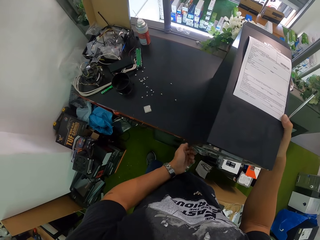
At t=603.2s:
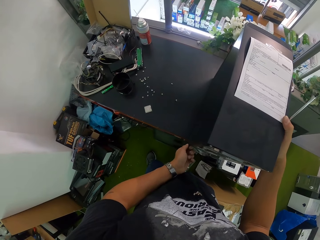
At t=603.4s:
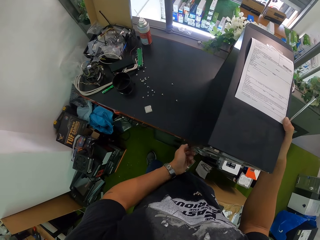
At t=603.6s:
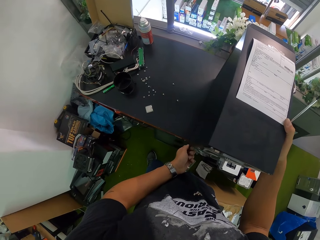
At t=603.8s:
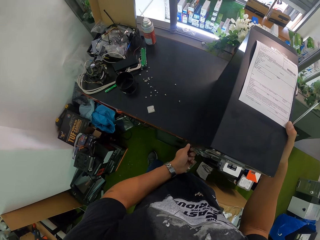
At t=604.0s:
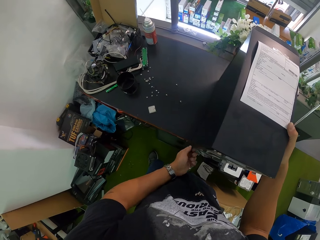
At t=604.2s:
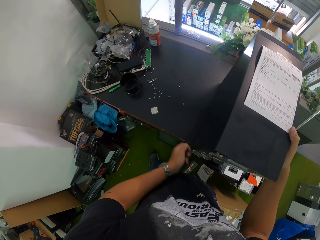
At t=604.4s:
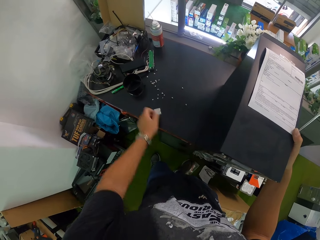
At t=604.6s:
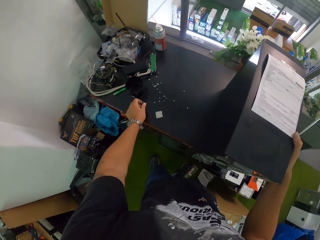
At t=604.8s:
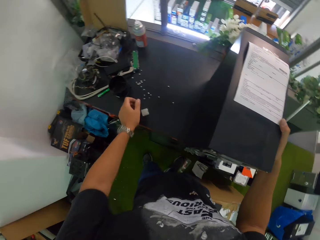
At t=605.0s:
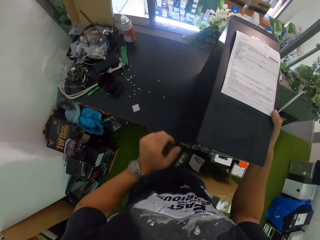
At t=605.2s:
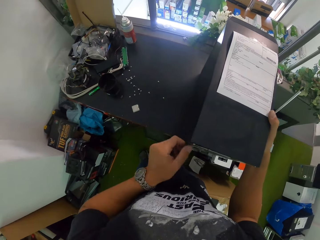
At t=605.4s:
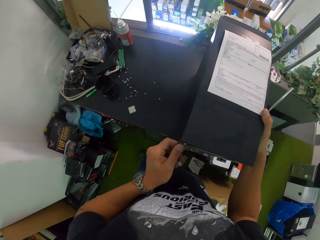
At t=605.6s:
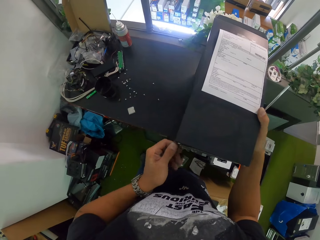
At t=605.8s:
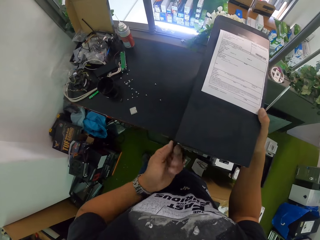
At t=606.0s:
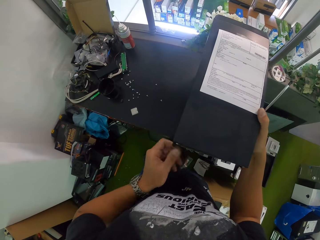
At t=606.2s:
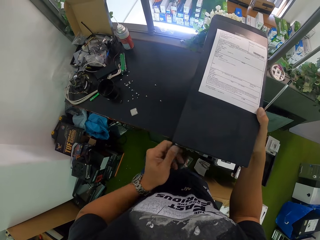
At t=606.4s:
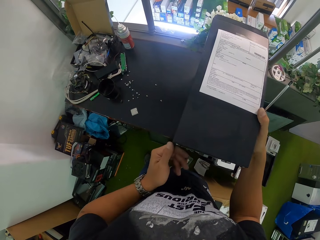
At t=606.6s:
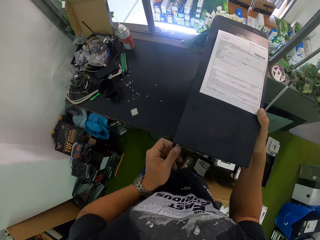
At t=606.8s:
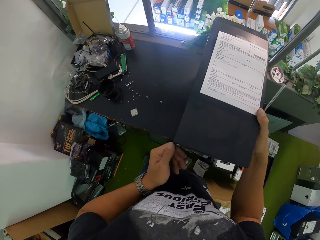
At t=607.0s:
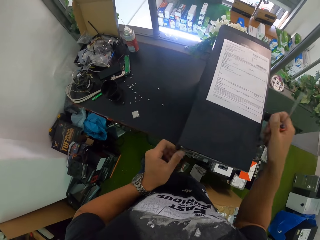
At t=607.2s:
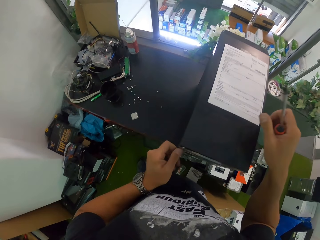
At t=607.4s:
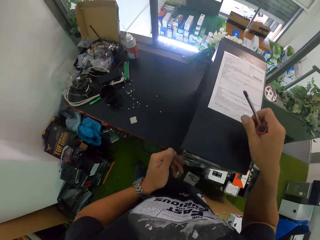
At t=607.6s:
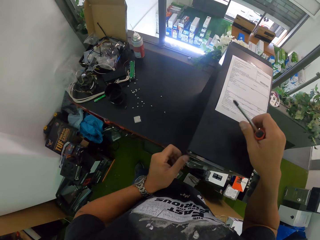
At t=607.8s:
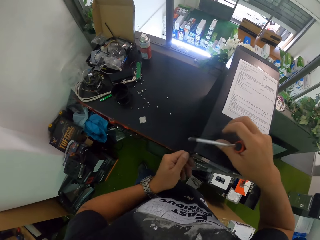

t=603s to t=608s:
The camera wearer drops the screw on the table with his left hand. He unscrews a screw with his left hand.

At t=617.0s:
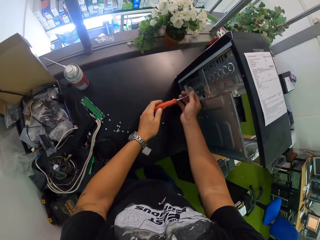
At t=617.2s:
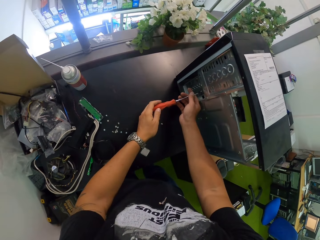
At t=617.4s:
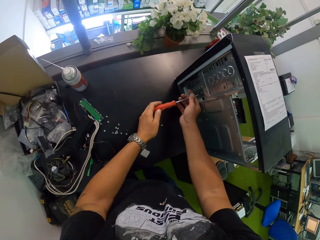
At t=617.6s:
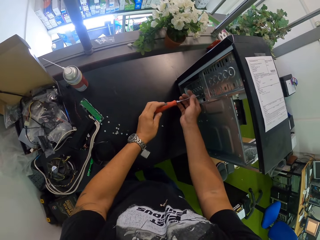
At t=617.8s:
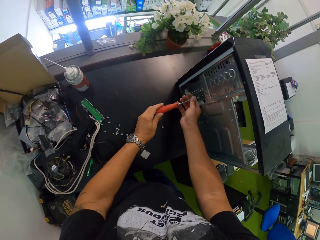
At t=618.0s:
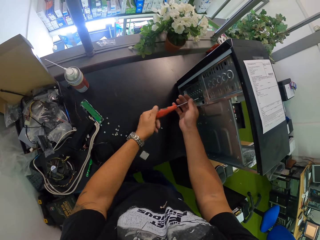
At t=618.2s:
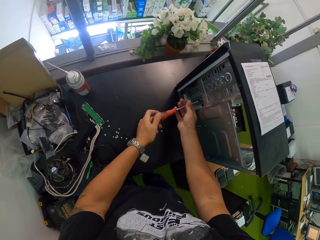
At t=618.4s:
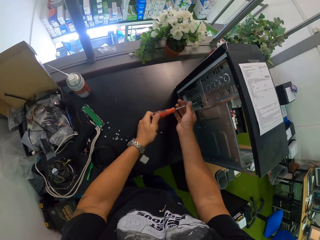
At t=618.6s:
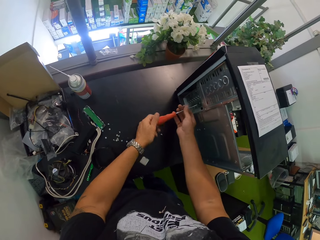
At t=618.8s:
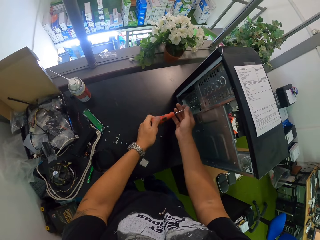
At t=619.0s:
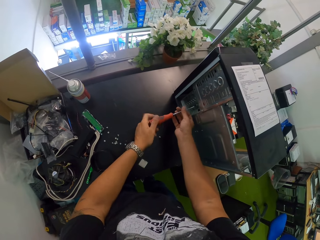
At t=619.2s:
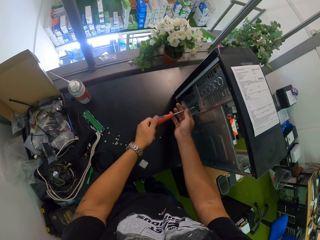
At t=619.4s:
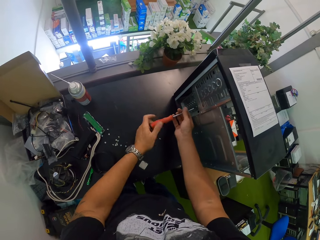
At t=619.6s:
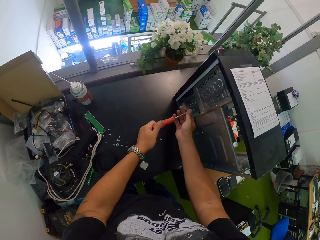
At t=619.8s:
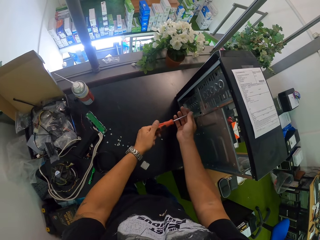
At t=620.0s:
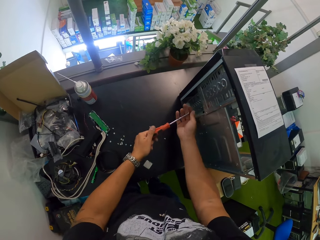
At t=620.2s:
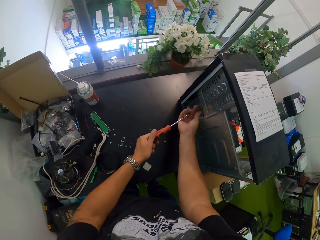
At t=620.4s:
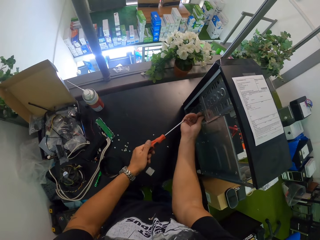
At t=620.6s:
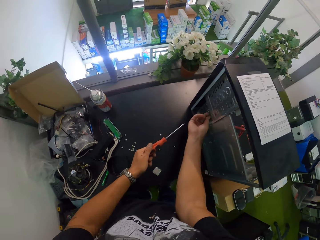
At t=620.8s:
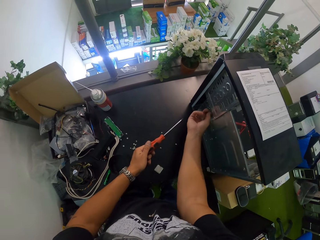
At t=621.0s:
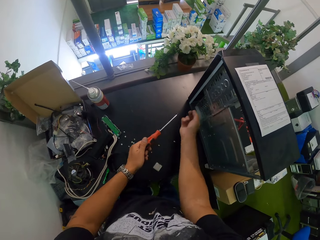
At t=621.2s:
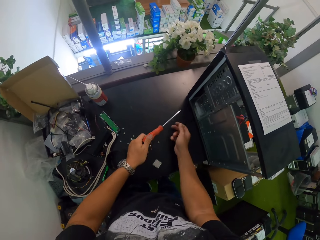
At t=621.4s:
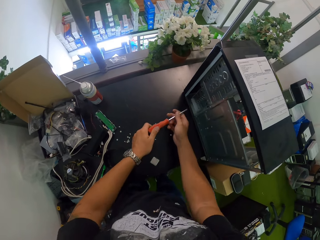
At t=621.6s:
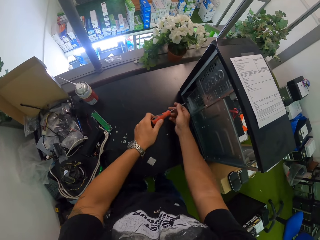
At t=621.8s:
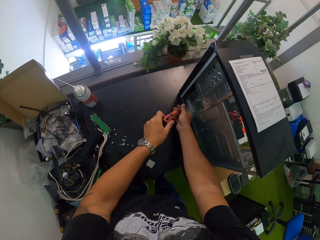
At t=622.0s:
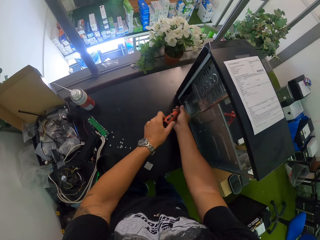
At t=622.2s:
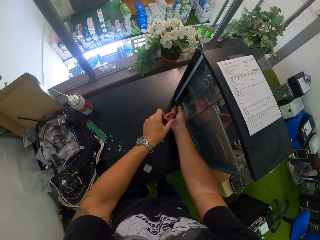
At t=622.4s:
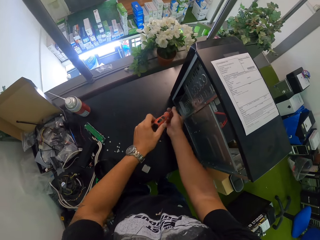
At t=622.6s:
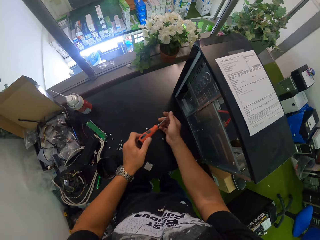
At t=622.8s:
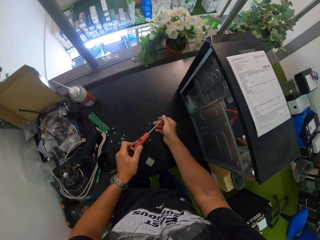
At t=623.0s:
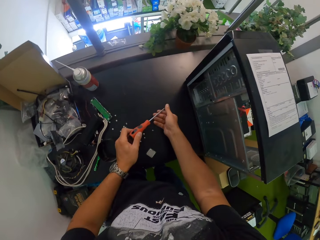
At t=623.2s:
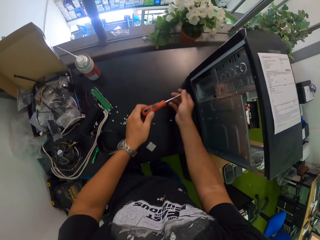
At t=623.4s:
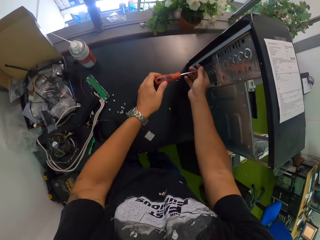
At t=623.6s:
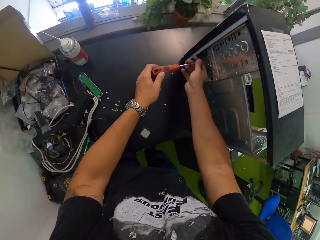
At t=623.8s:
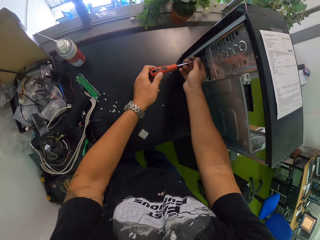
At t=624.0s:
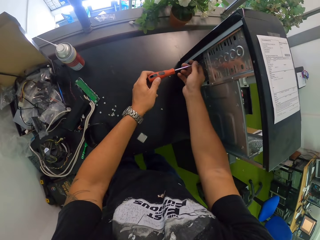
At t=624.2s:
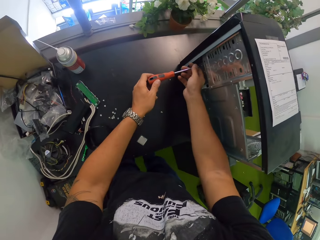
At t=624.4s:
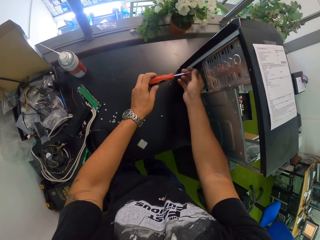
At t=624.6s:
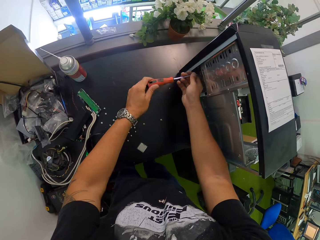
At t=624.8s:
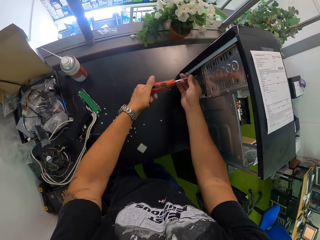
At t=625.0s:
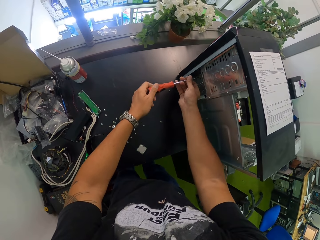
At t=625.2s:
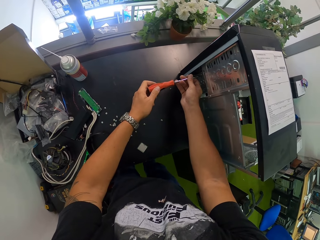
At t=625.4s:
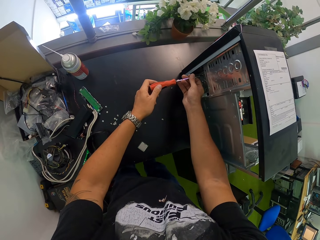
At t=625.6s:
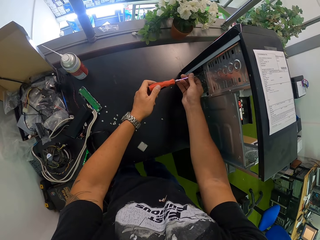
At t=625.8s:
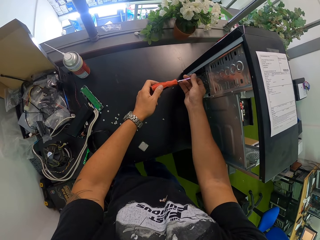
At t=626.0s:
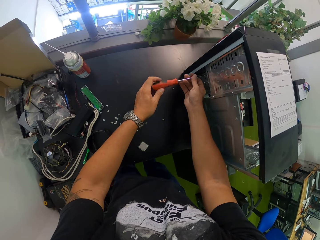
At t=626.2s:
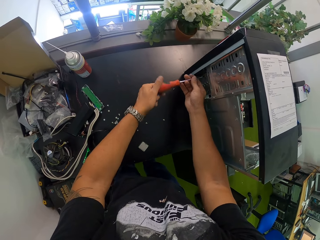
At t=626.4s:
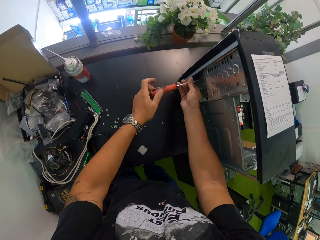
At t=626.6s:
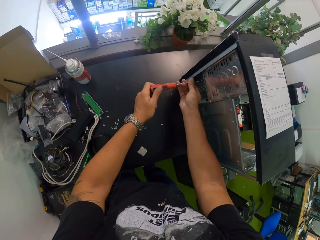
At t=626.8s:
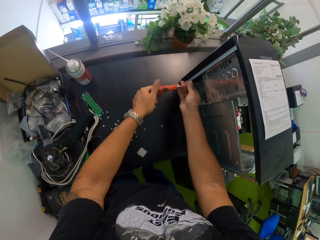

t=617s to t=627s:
The camera wearer unscrews the screw with the screwdriver. They remove the screw from the CPU. They remove the screw with their hand. They drop the screw on the table. They hold the screwdriver with both hands. They unscrew the screw with the screwdriver. They drop the screw on the table. They hold the screwdriver with both hands. They unscrew the screw with the screwdriver.

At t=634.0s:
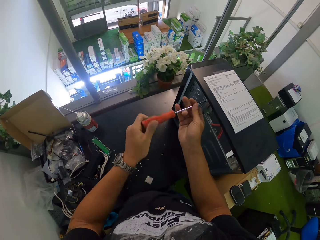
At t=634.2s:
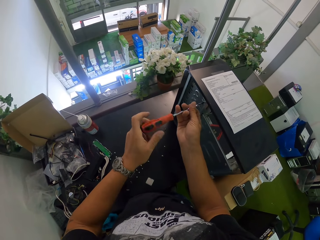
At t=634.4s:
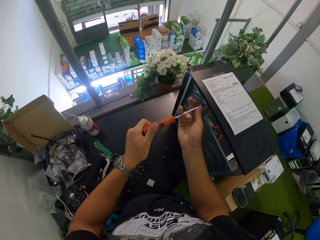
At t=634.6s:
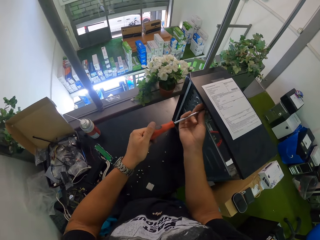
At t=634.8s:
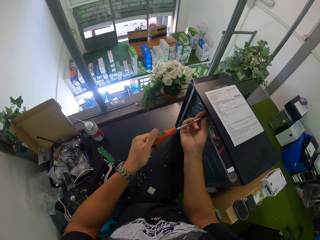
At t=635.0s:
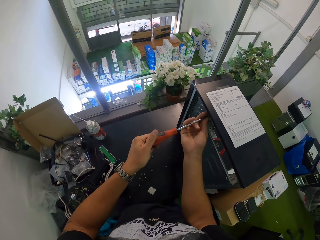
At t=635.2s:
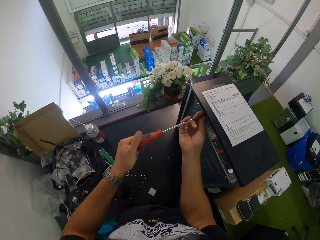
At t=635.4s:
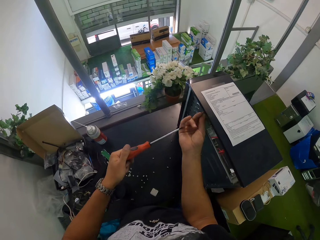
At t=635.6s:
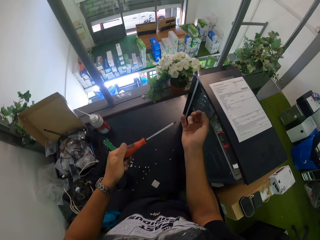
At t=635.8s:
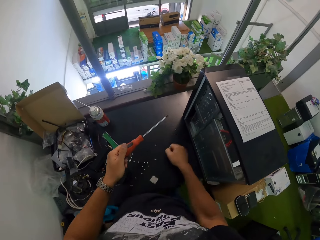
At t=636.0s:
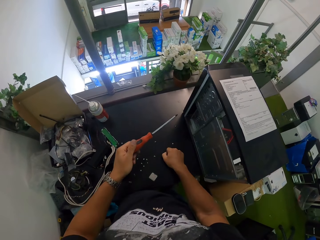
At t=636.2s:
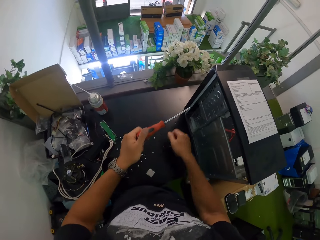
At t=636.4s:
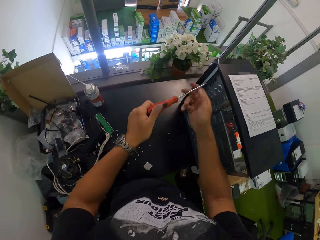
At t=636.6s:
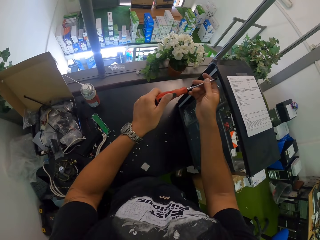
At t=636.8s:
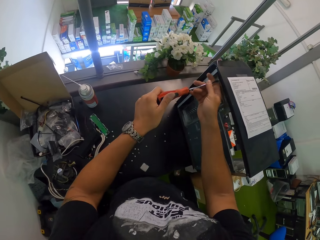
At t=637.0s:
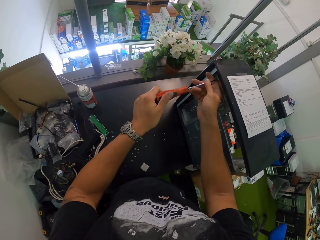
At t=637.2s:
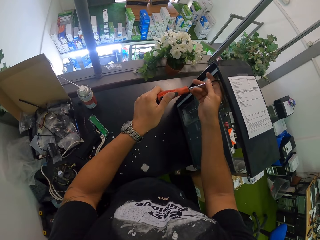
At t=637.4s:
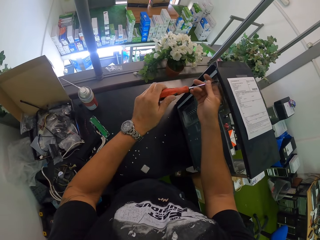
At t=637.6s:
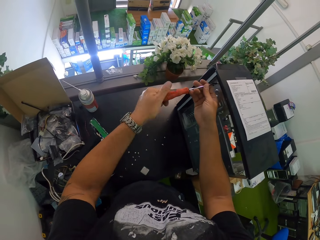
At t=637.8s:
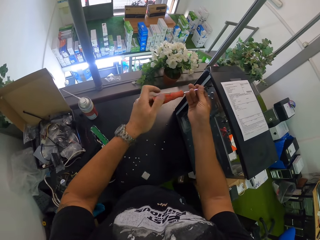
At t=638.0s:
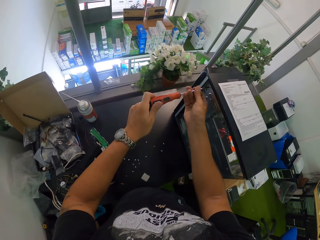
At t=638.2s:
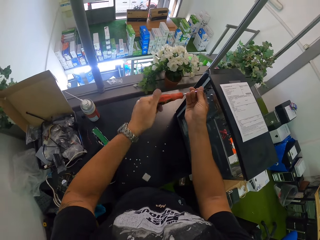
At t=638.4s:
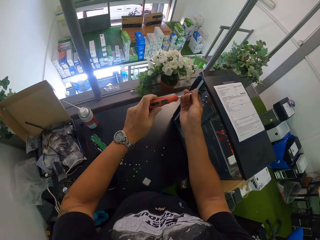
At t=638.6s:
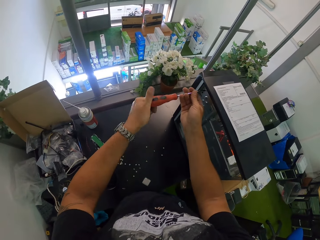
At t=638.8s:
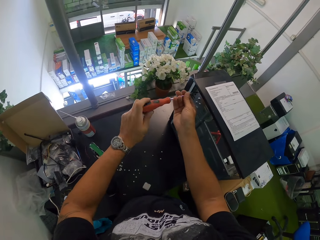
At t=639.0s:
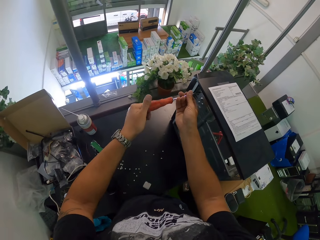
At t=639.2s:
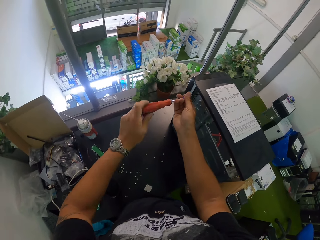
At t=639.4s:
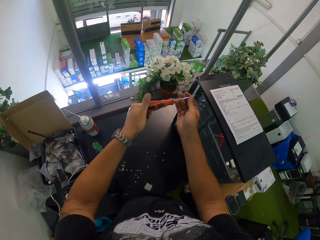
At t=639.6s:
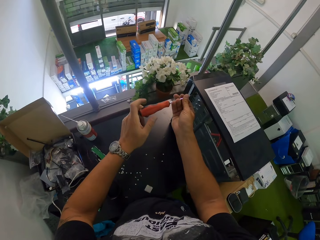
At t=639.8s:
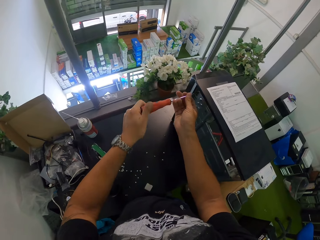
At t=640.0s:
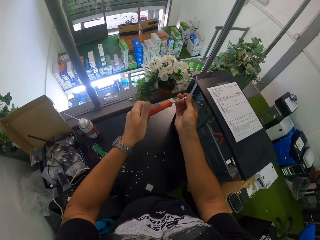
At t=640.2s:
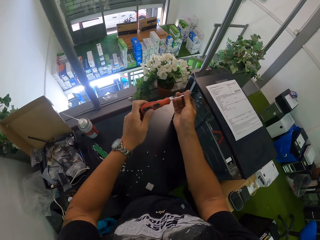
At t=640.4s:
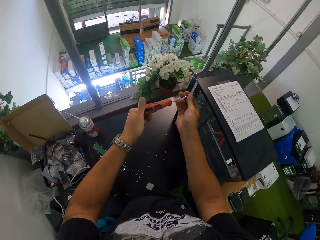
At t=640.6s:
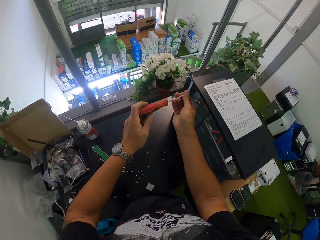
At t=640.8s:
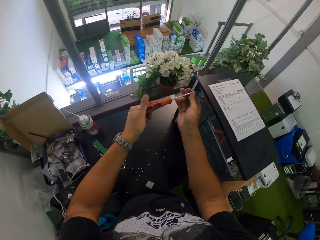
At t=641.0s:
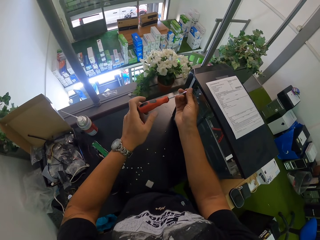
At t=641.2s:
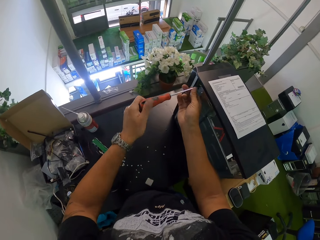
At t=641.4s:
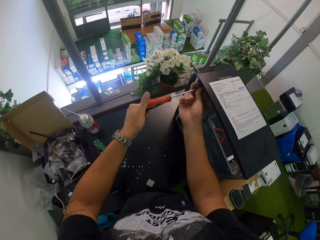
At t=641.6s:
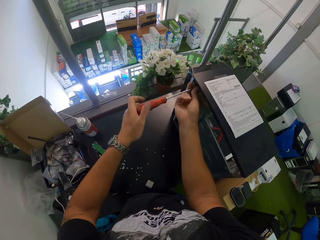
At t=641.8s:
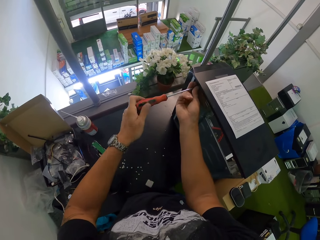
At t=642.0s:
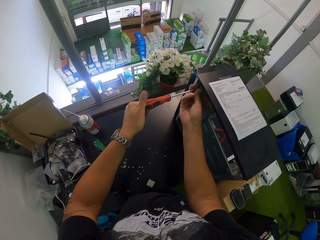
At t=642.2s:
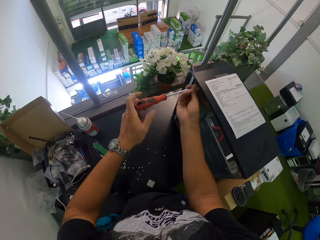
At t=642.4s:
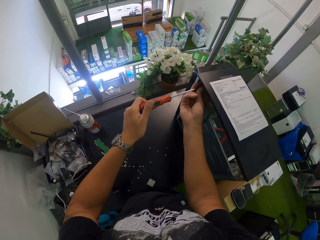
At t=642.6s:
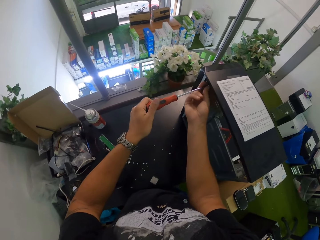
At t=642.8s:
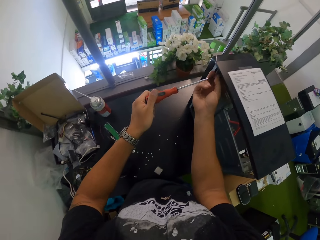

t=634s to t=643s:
The camera wearer removes the screw with their hand. They drop the screw on the table. They hold the screwdriver with both hands. They unscrew the screw with the screwdriver.
